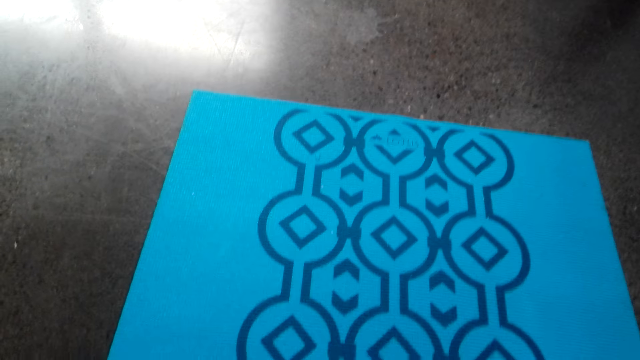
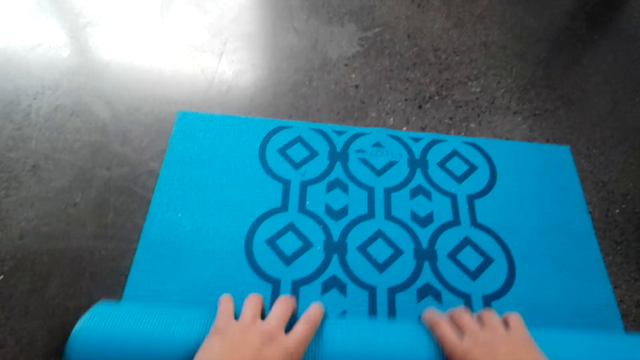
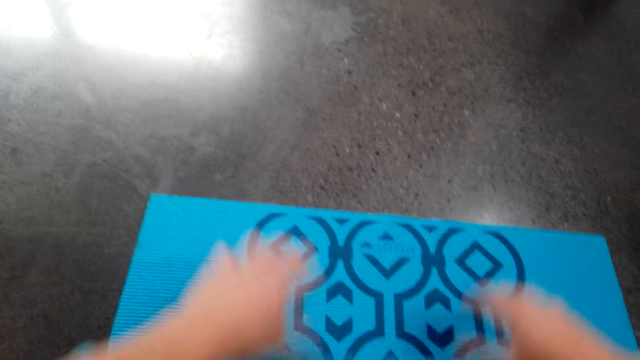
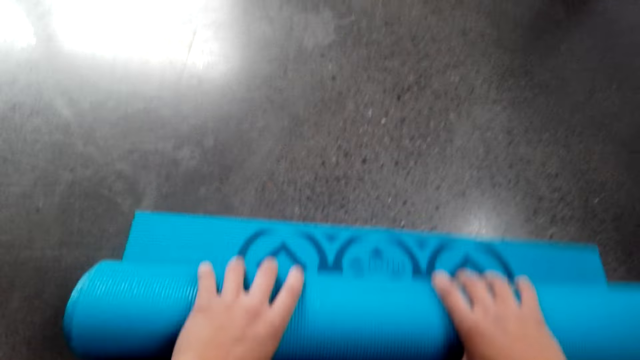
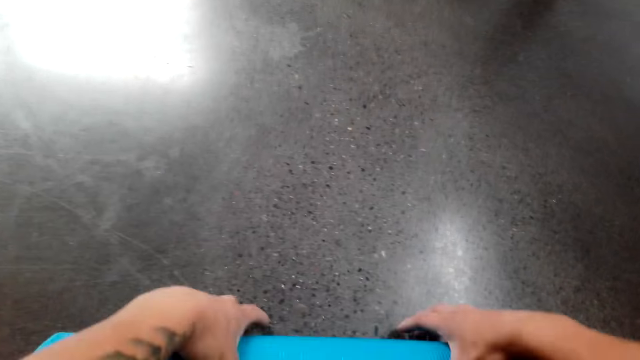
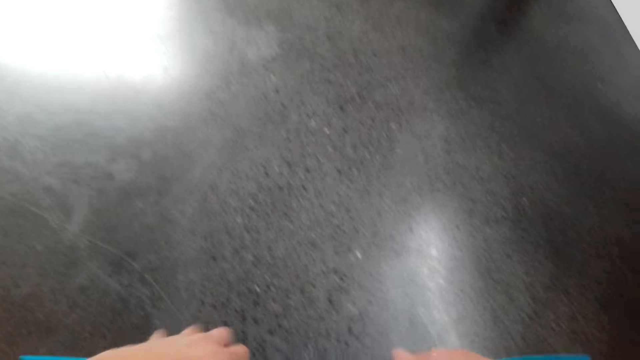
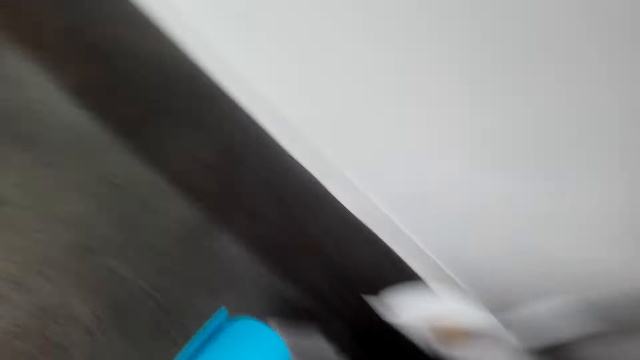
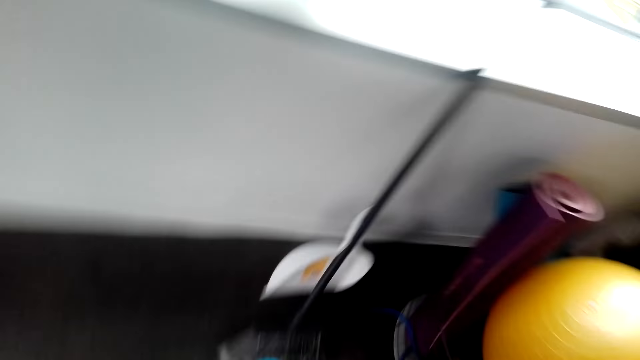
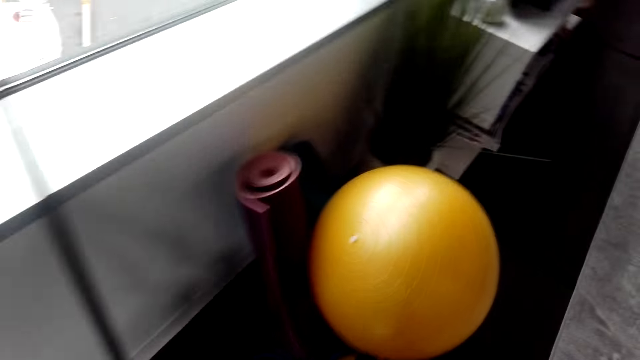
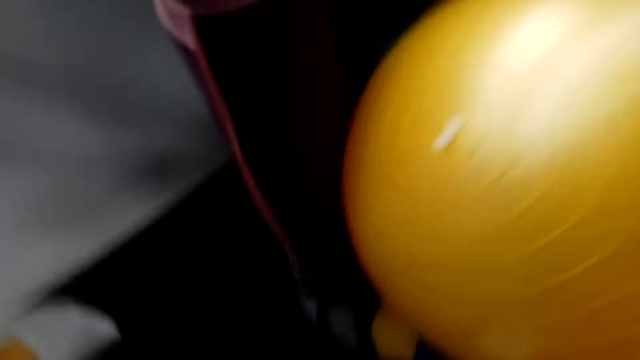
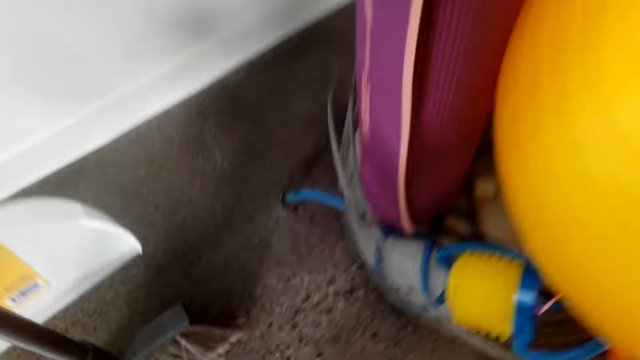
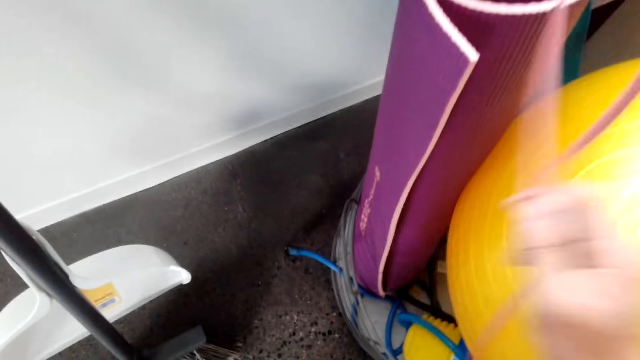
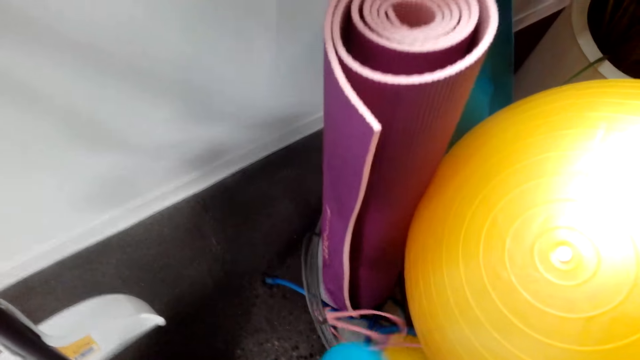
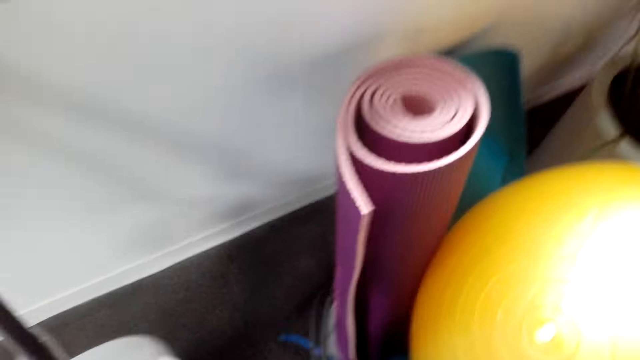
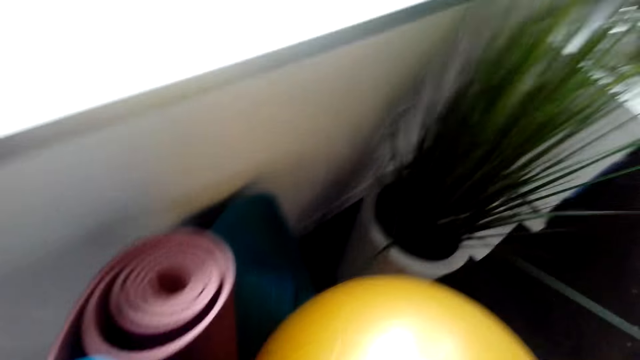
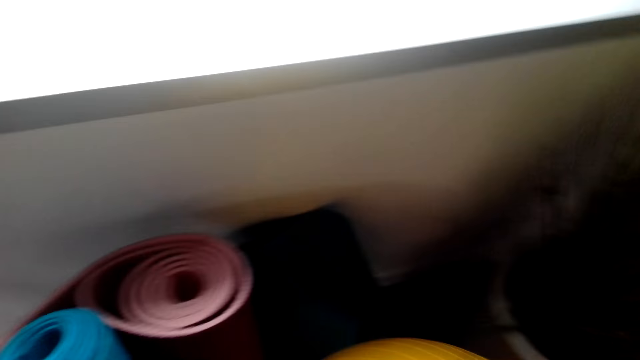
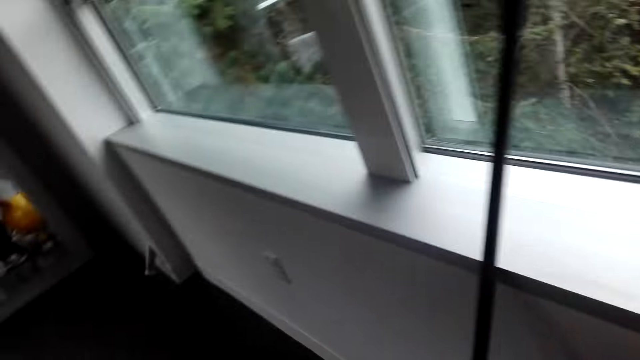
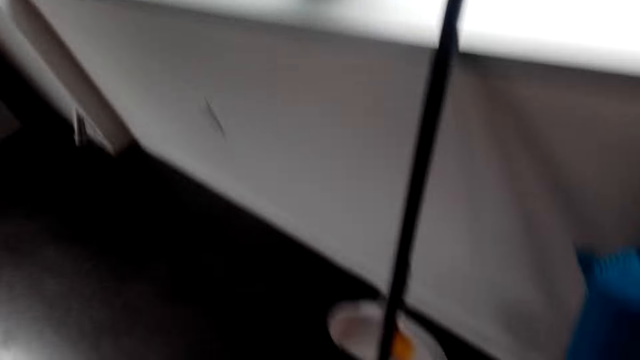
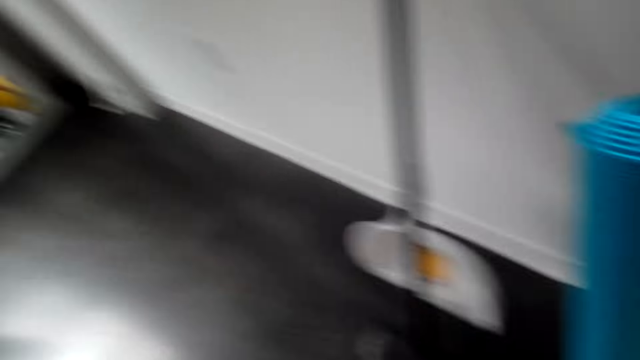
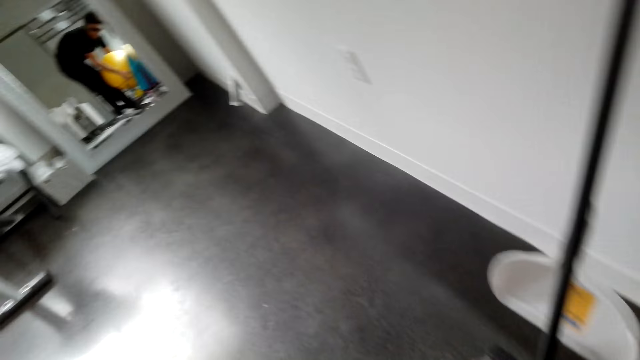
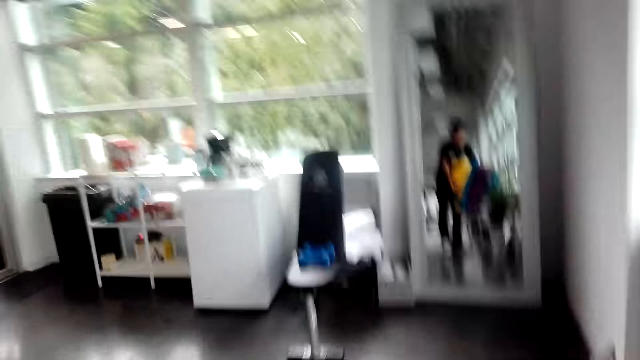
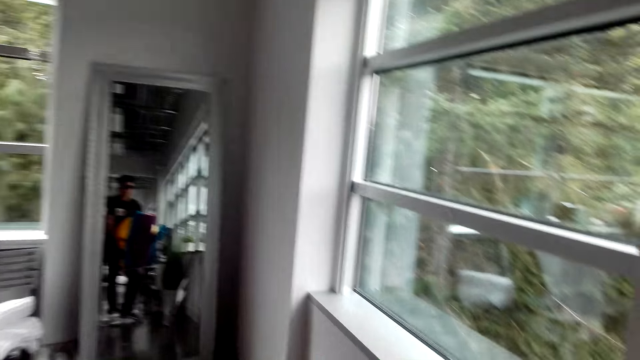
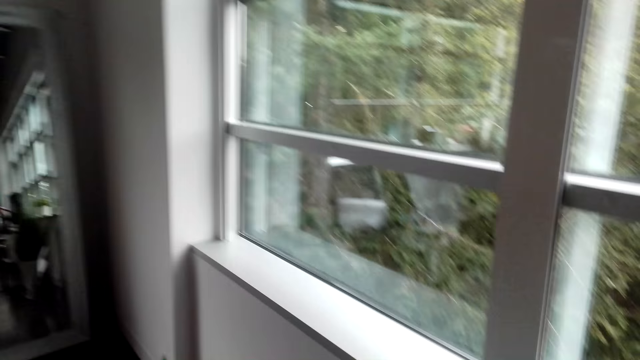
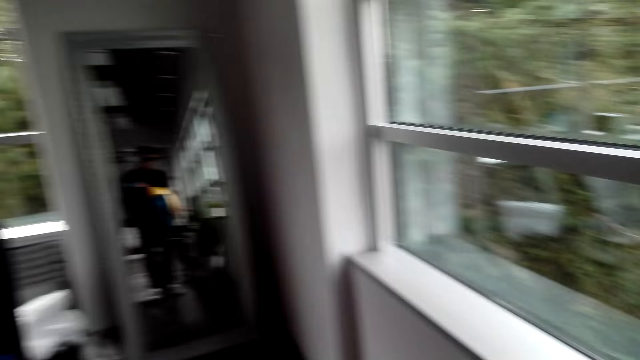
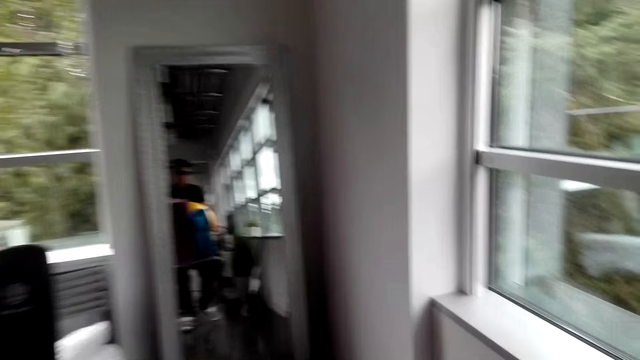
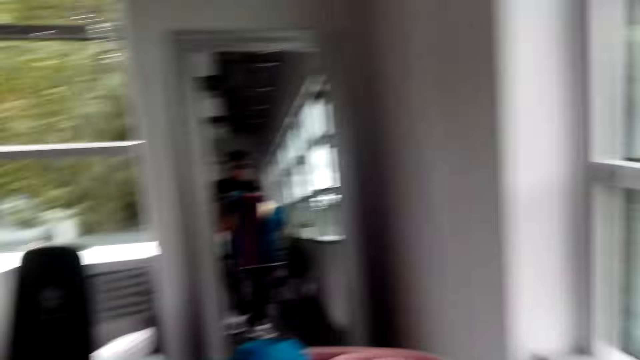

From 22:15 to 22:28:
The camera wearer puts a yoga mat on the floor. They put the mat on the basket. They look around. They pick up the basket with the mats. They walk in a room.

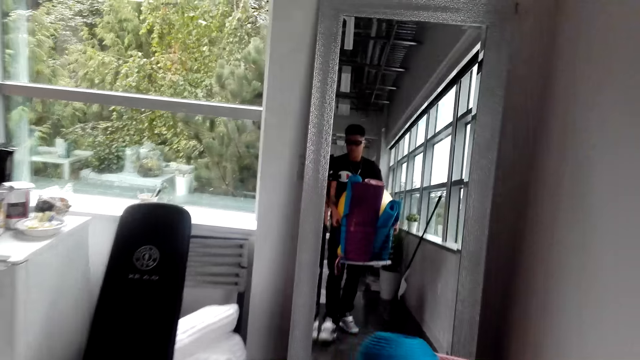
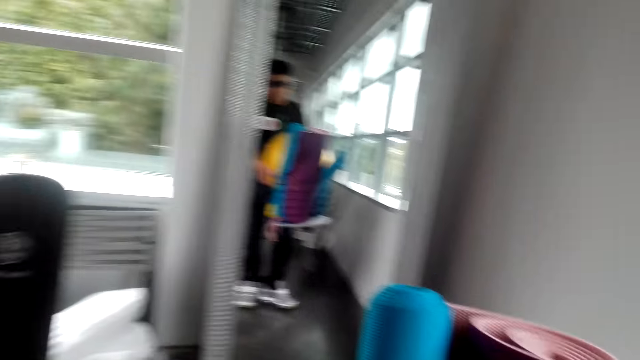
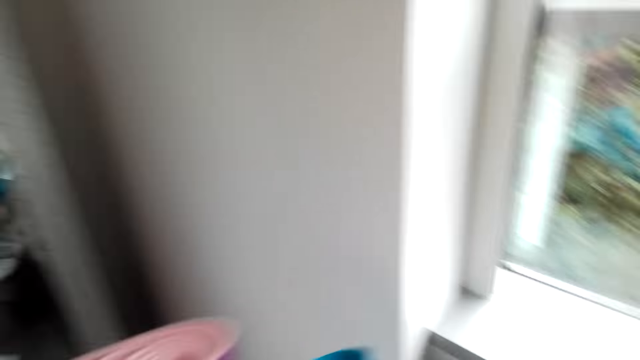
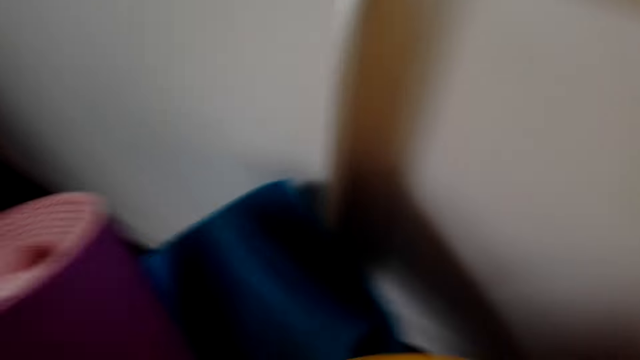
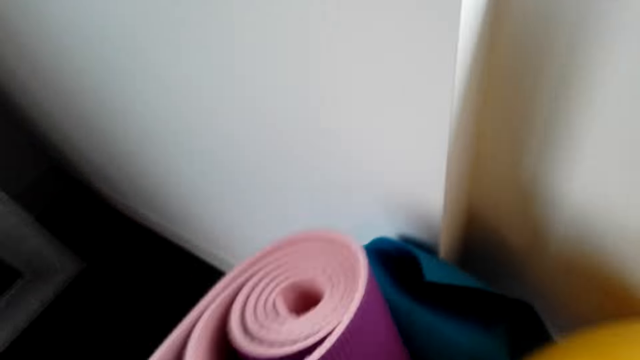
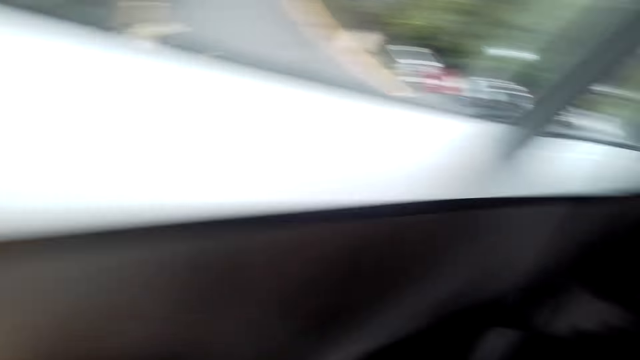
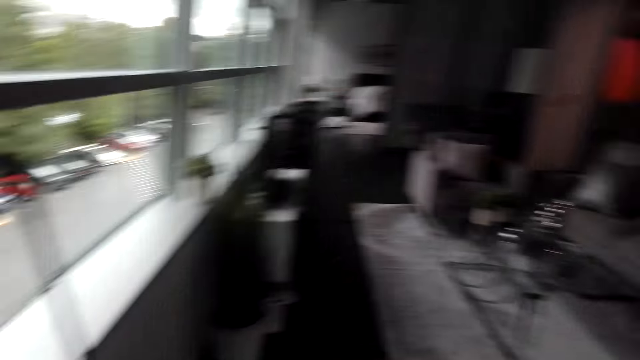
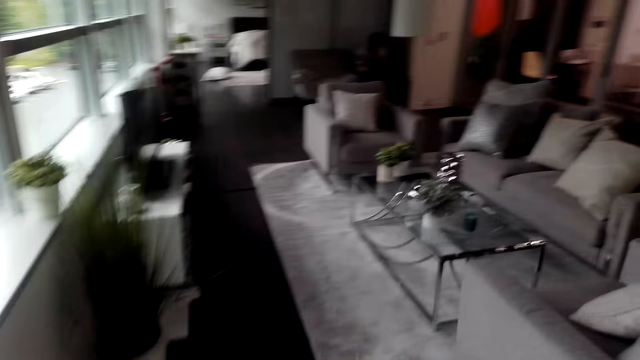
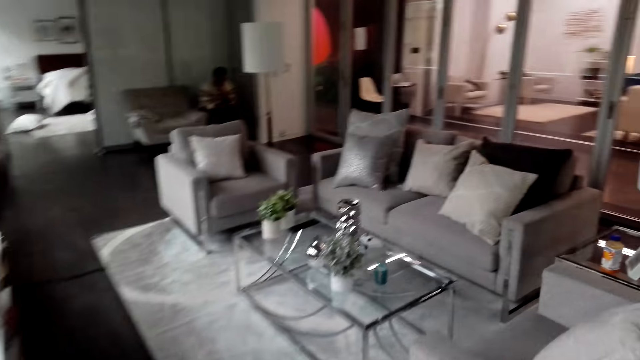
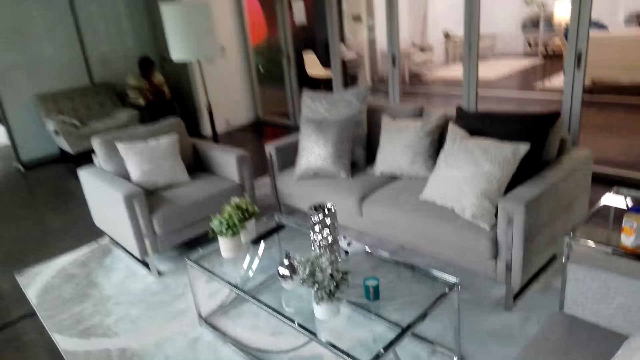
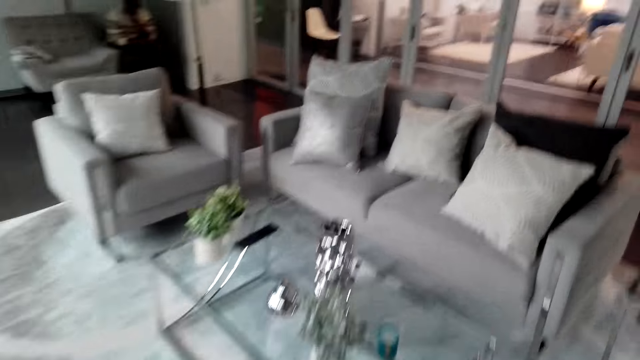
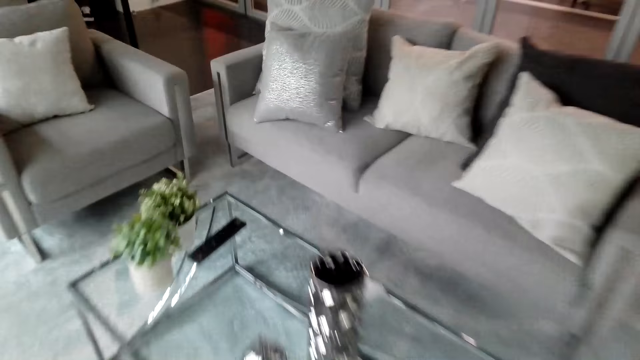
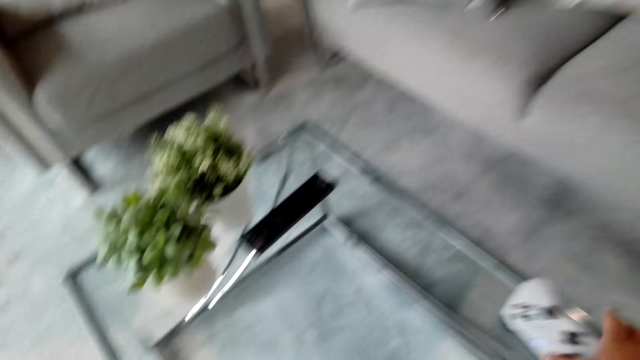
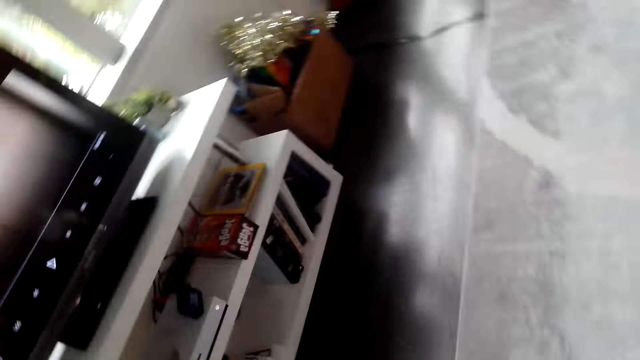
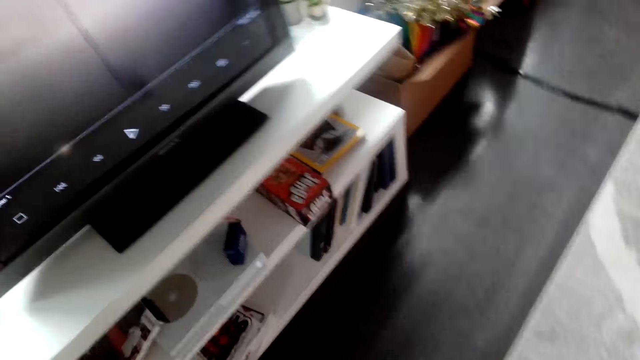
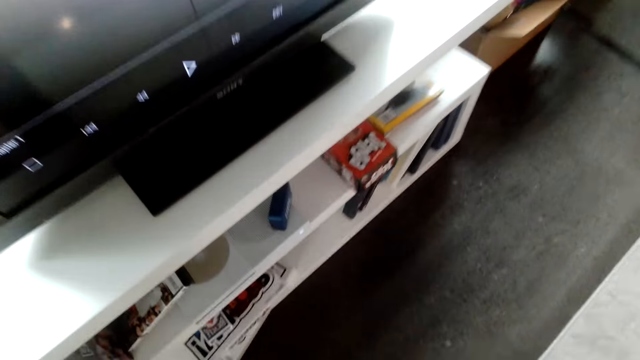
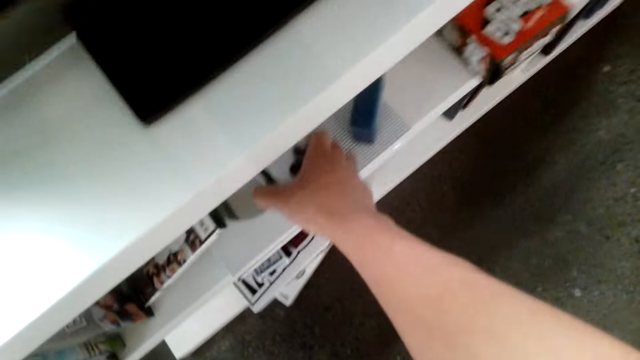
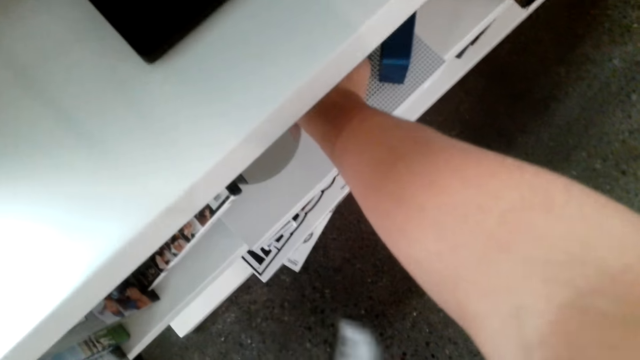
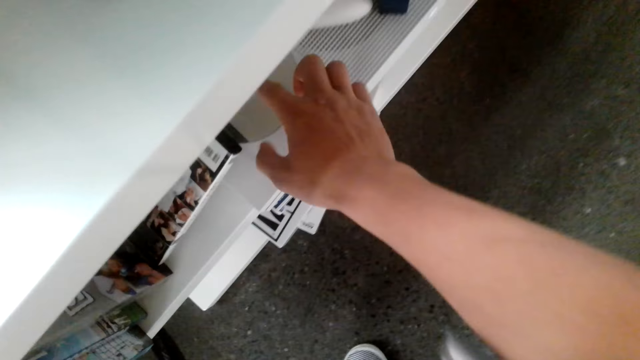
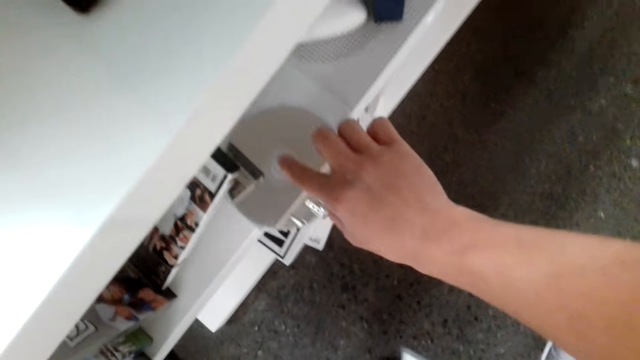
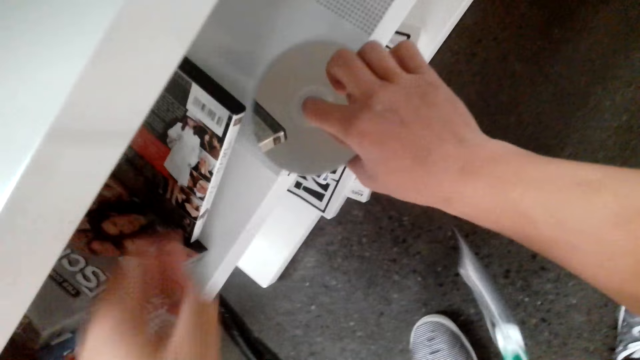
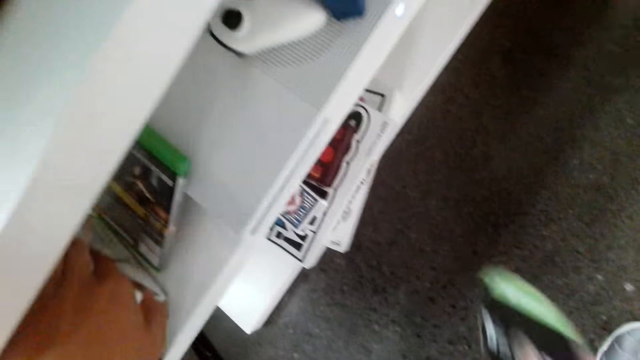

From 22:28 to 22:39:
The camera wearer puts the basket down. They pick up something. They put the object on the TV stand. They pick up the disc.
